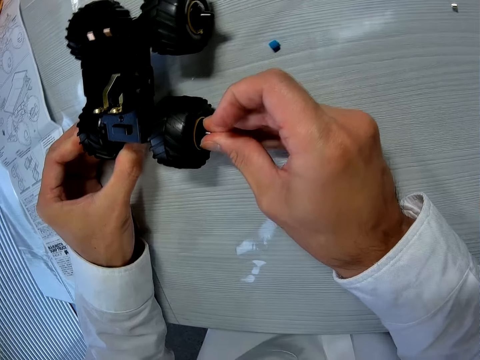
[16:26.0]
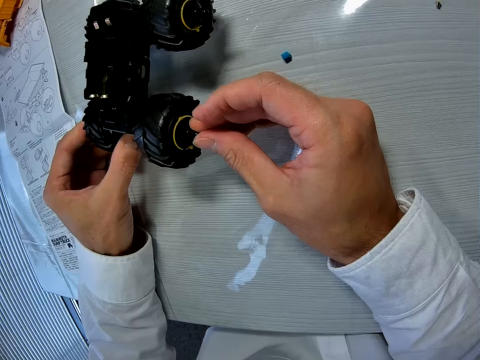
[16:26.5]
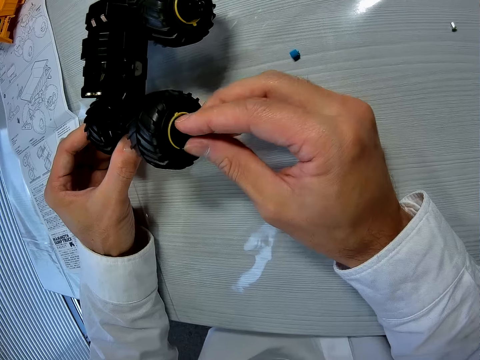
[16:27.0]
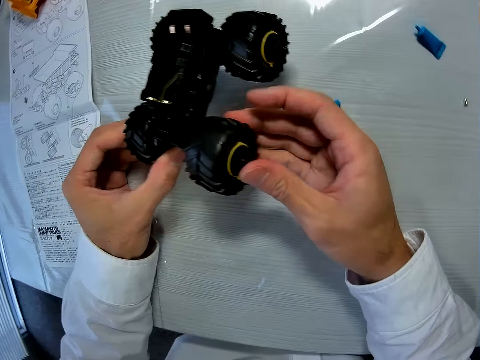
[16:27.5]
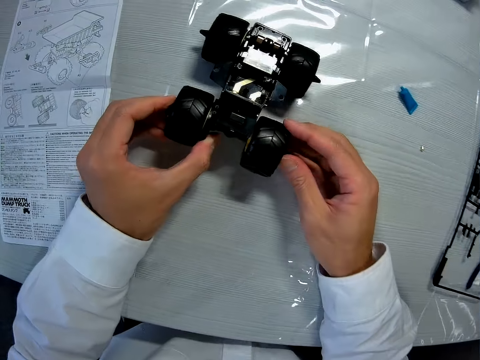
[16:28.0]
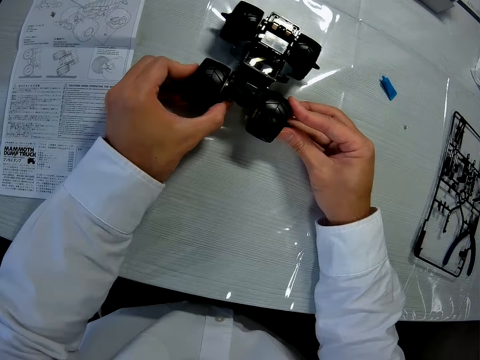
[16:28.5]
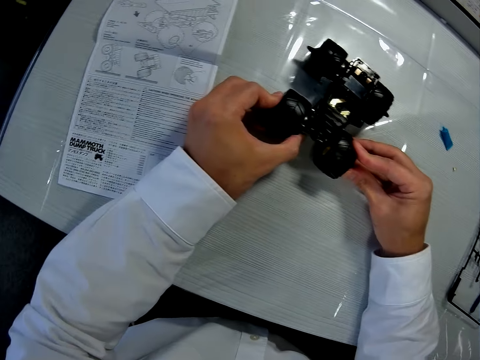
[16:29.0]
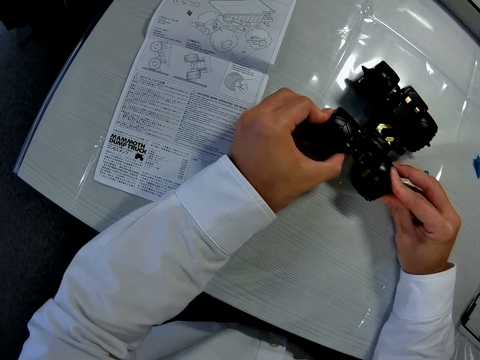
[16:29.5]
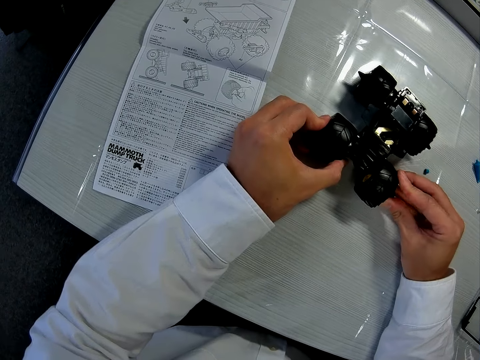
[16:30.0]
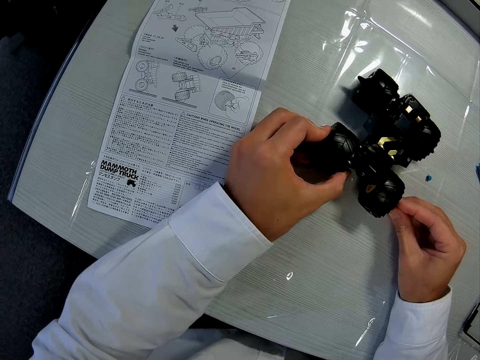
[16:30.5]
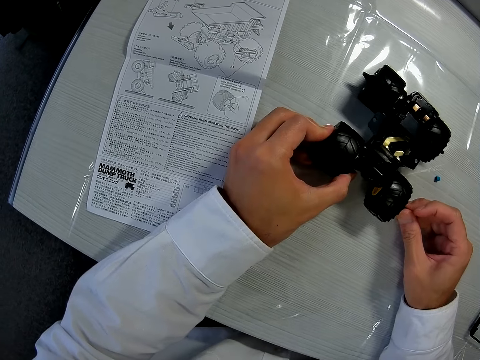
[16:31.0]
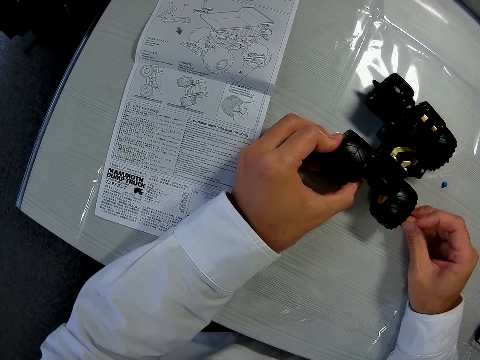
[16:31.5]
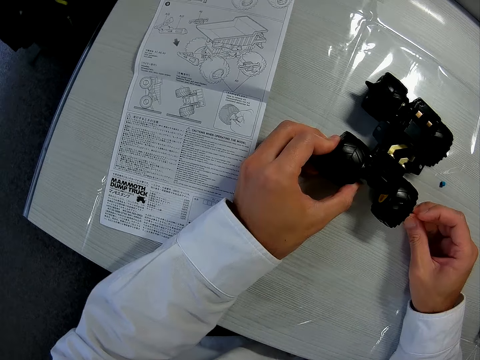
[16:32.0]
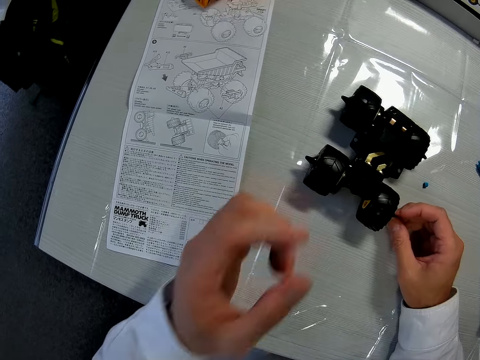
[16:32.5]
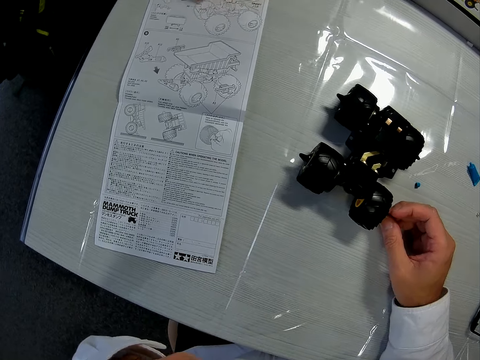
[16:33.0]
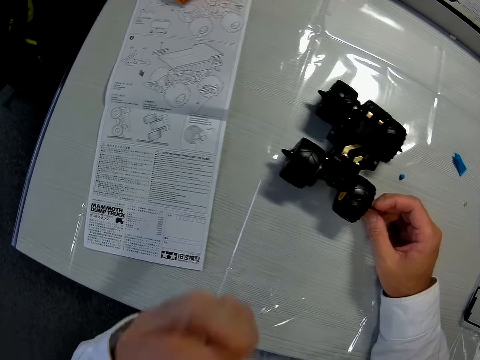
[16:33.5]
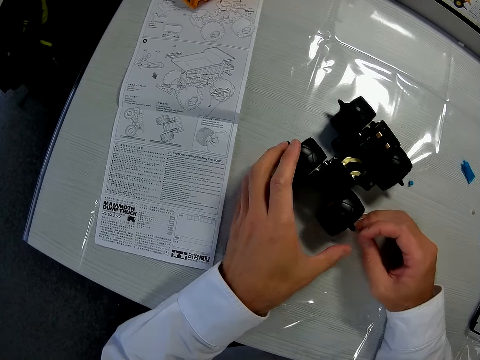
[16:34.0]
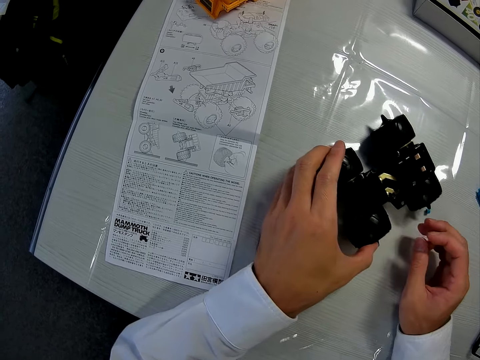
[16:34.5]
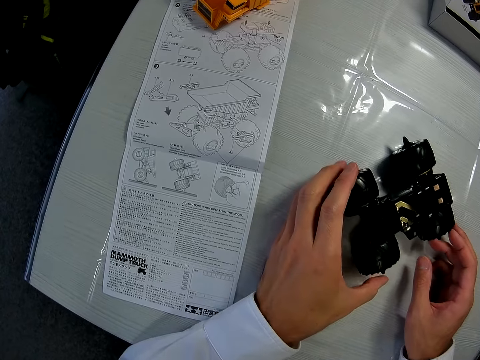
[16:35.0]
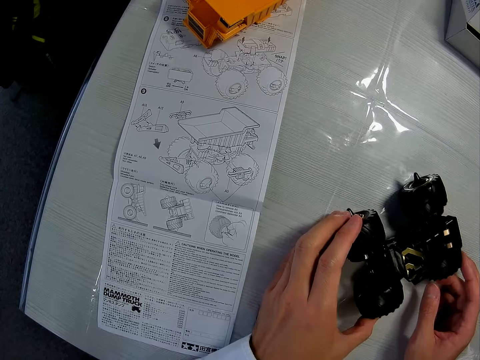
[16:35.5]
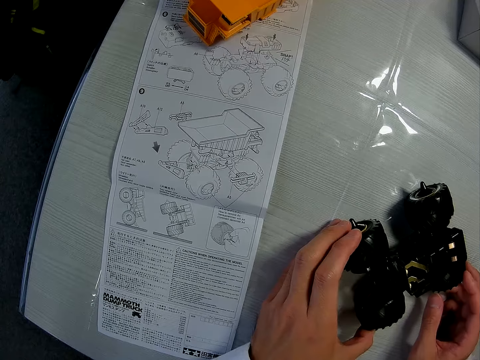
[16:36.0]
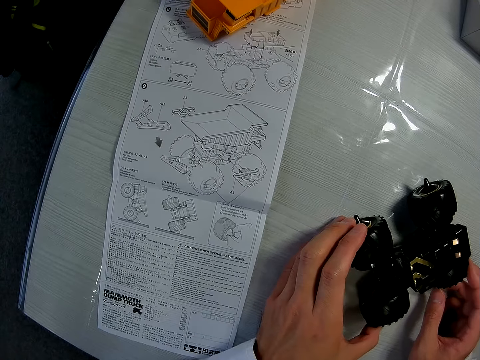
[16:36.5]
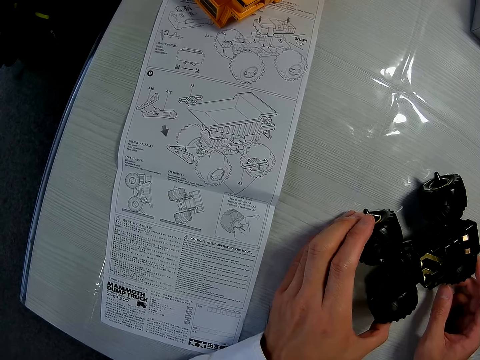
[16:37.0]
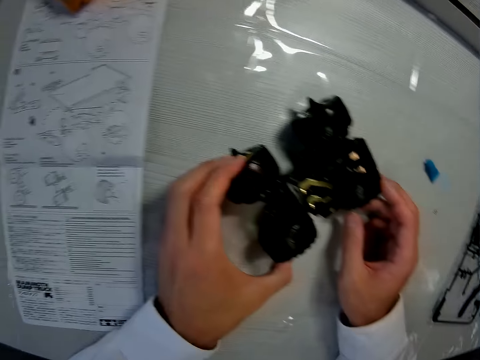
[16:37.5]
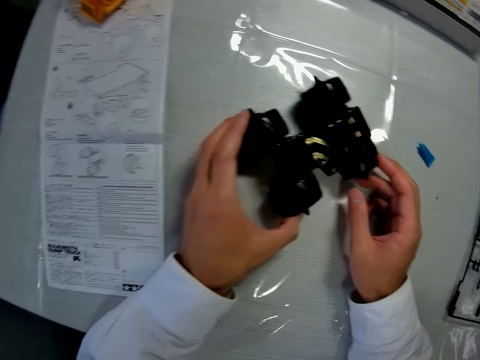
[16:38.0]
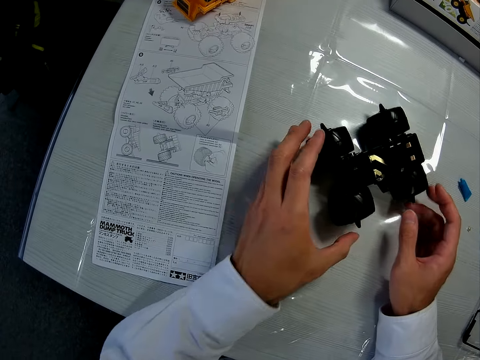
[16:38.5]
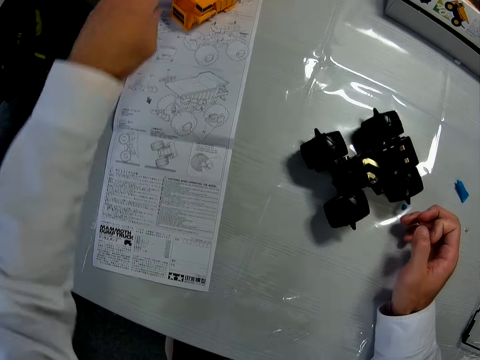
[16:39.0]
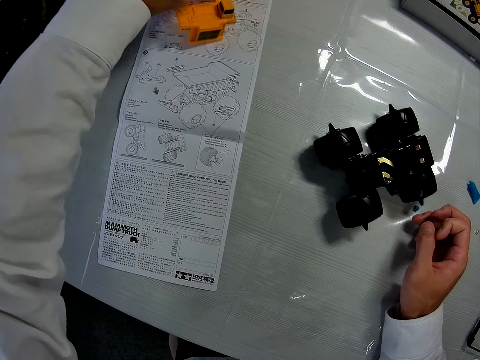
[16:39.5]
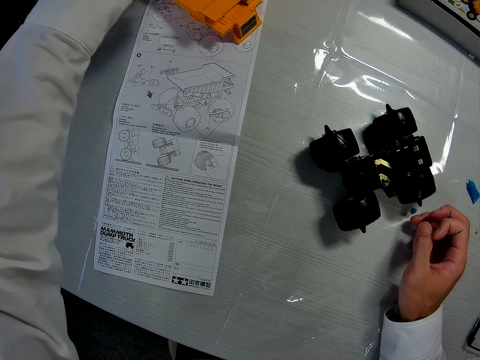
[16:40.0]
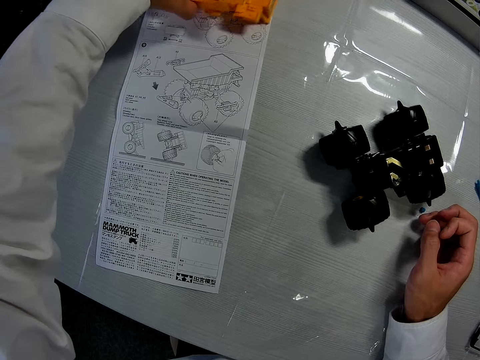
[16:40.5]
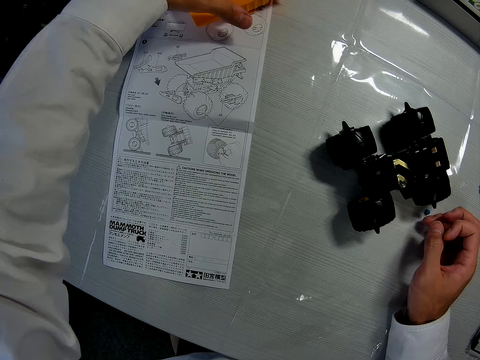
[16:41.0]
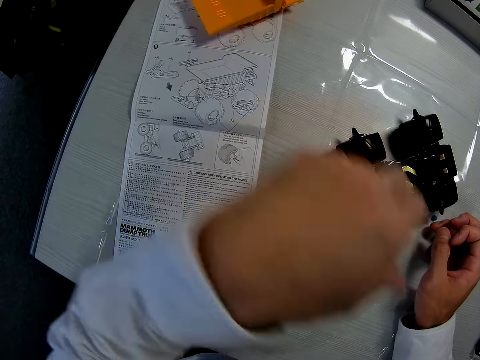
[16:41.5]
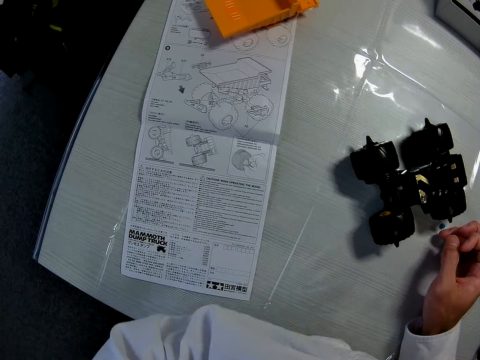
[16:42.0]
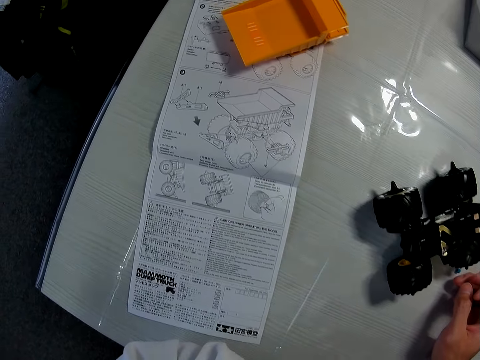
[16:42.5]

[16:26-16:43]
The camera wearer scratches his face. He touches the toy wheels. He adjusts a plastic on the table. He touches the toy part.

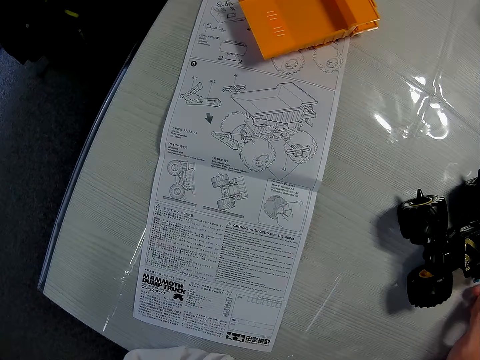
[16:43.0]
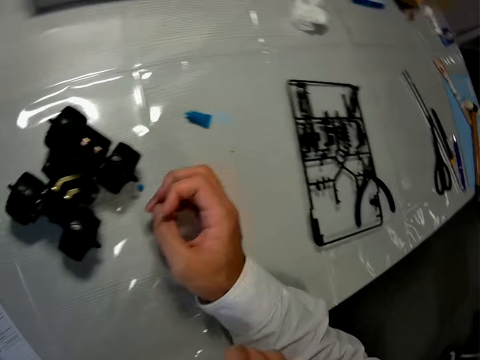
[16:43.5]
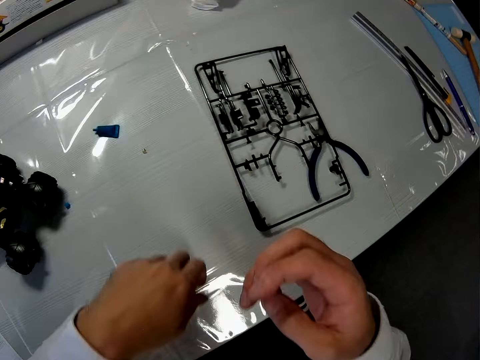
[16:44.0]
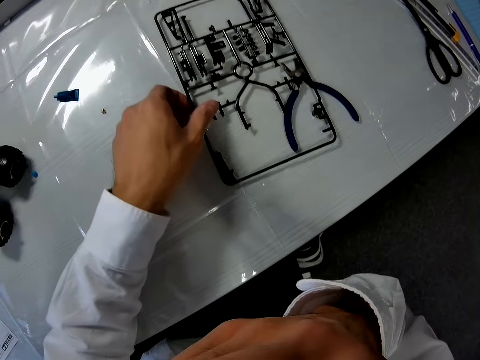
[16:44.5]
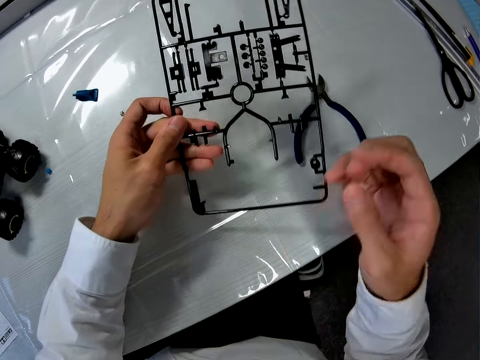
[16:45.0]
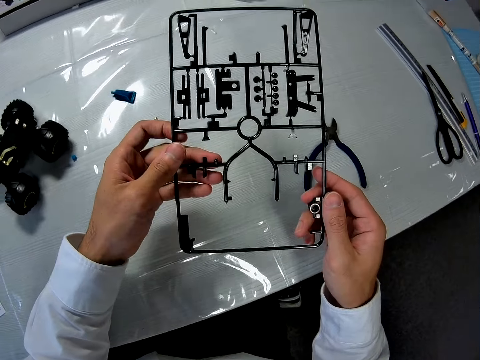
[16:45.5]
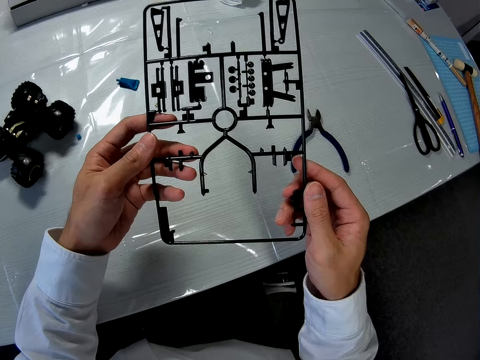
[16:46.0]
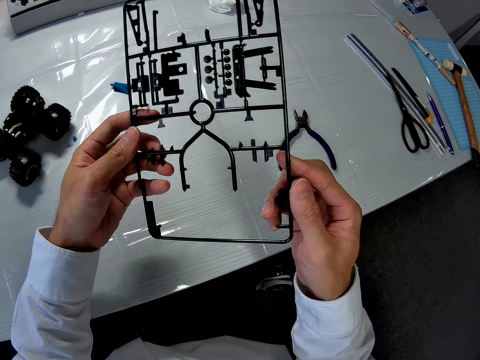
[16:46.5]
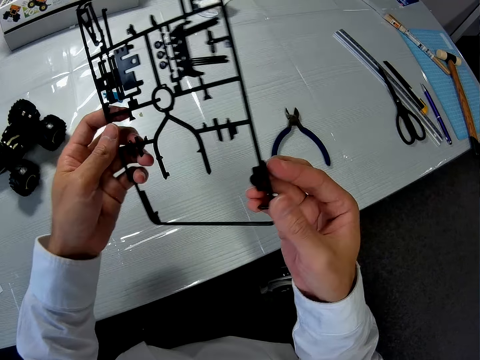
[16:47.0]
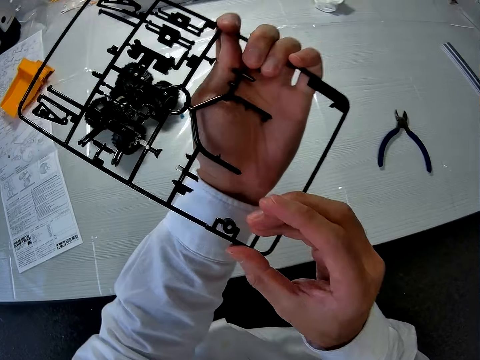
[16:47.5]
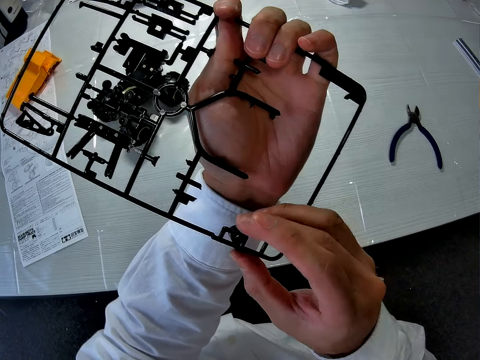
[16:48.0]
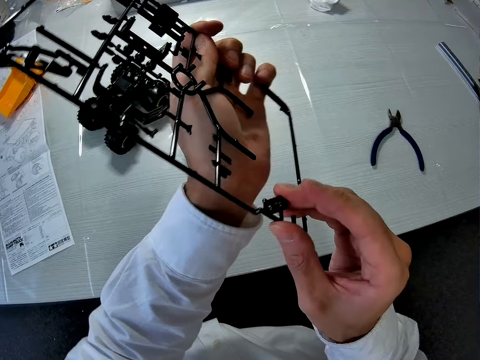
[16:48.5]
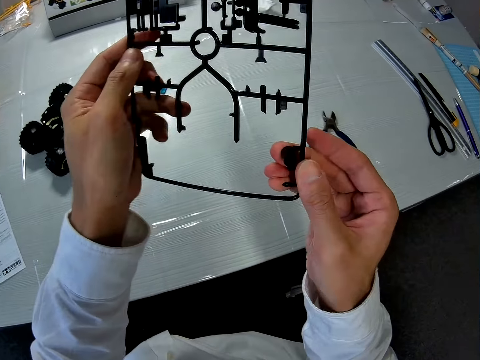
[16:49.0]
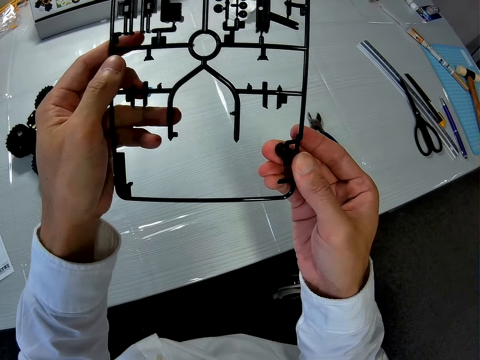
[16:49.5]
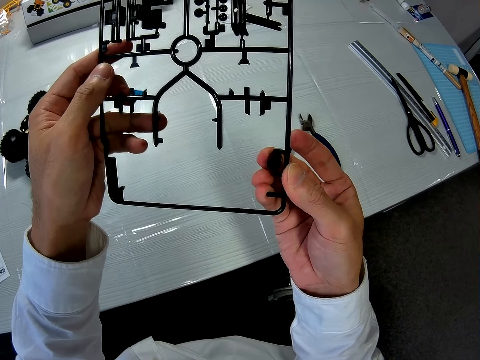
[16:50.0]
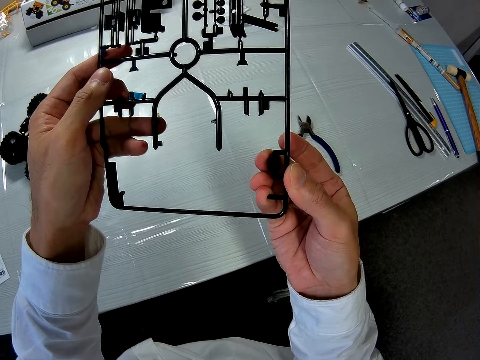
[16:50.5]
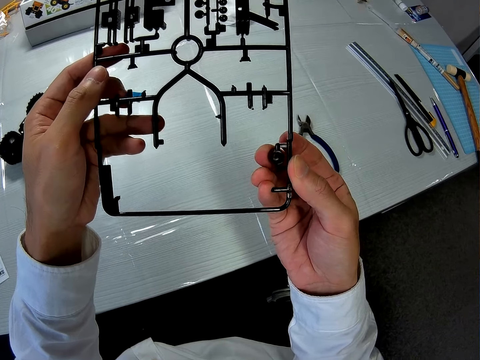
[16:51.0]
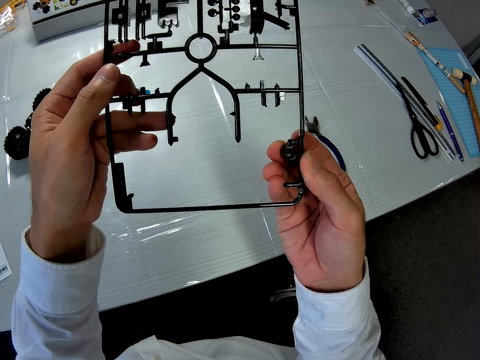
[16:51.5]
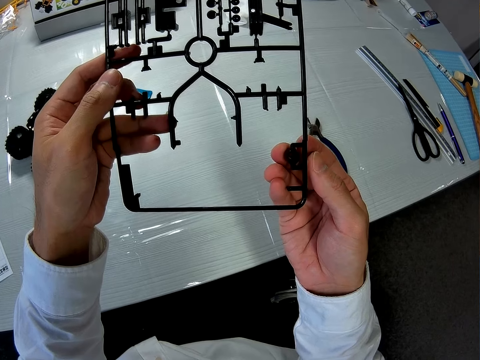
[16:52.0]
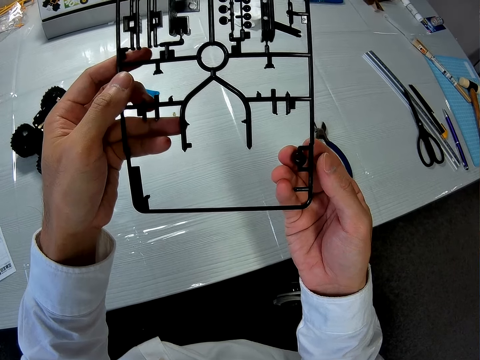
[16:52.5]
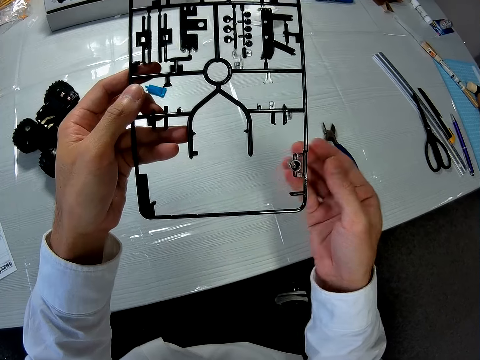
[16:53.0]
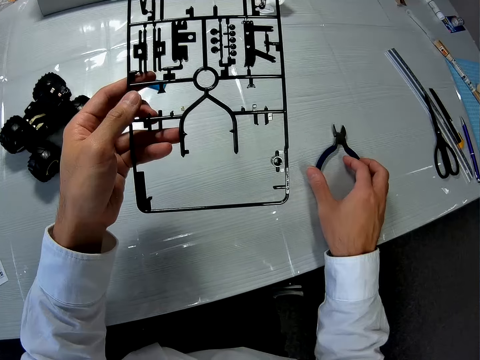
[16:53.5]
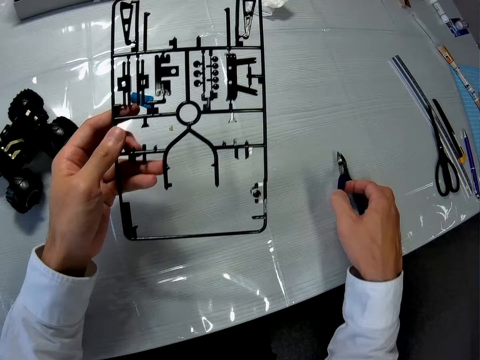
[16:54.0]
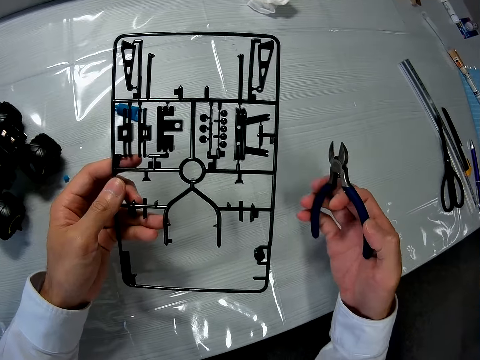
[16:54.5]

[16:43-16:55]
The camera wearer picks up a plastic structure or part from the table. They pick up a cutter from the table.
